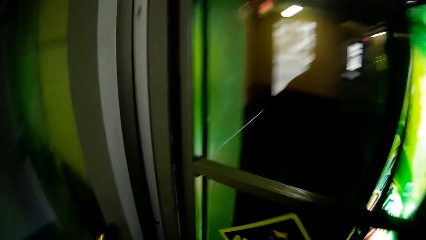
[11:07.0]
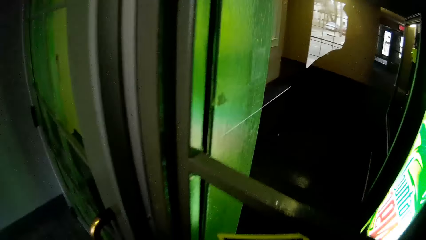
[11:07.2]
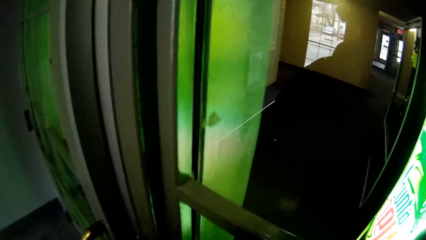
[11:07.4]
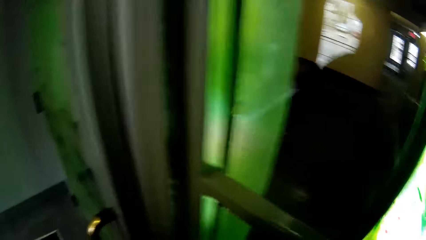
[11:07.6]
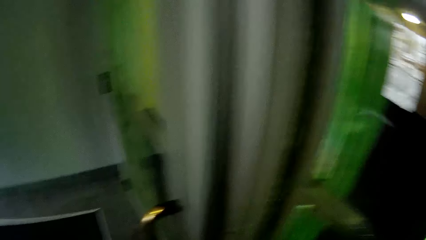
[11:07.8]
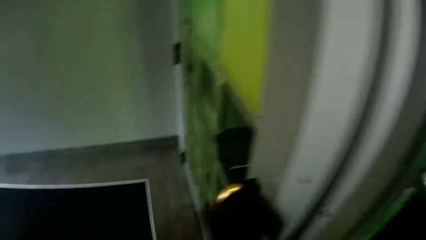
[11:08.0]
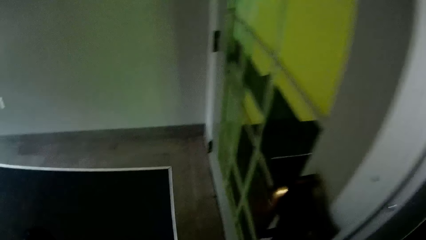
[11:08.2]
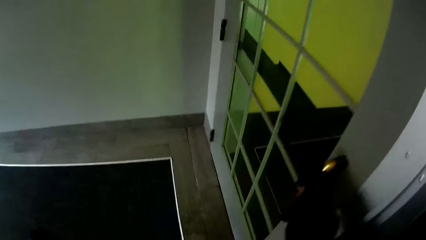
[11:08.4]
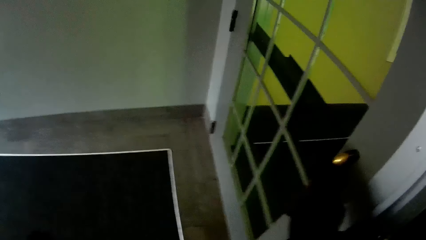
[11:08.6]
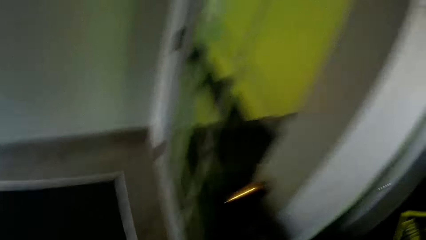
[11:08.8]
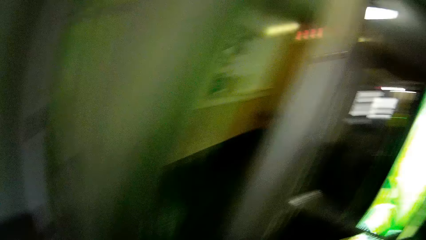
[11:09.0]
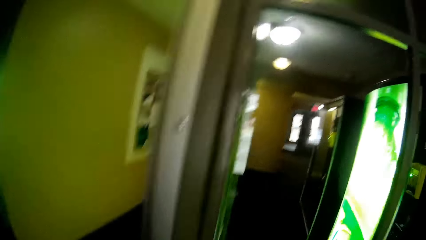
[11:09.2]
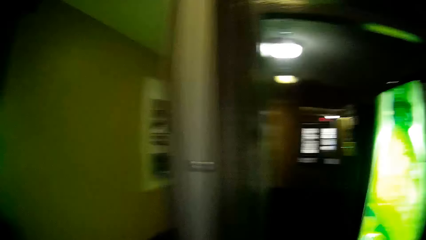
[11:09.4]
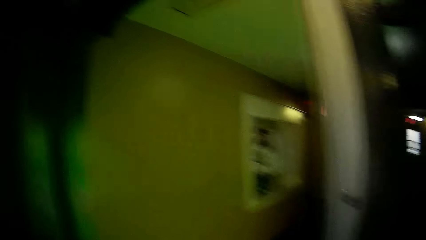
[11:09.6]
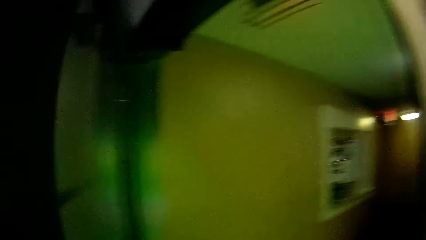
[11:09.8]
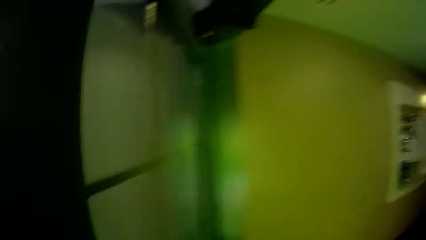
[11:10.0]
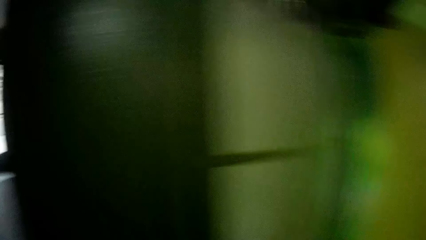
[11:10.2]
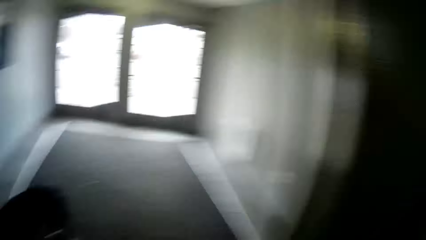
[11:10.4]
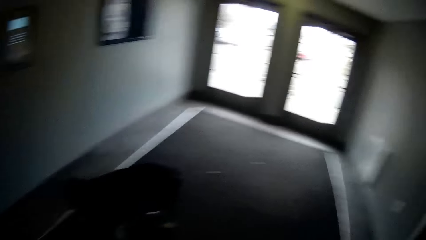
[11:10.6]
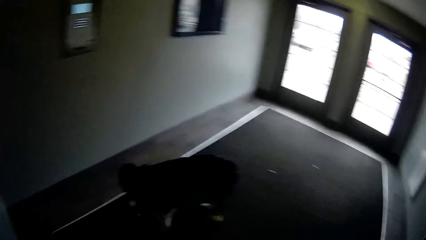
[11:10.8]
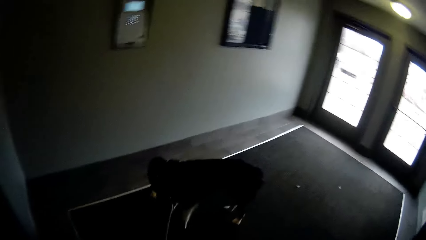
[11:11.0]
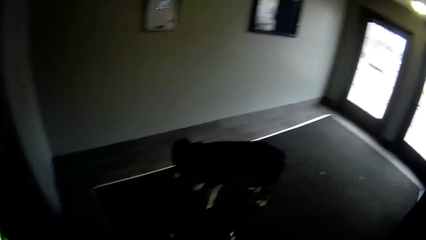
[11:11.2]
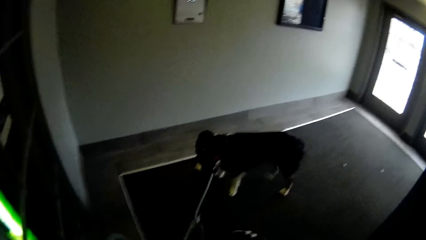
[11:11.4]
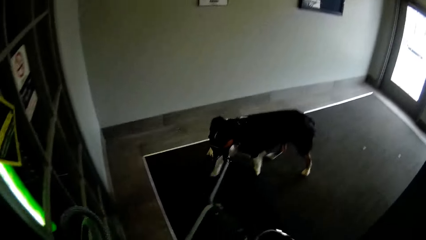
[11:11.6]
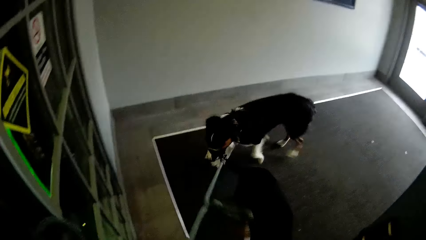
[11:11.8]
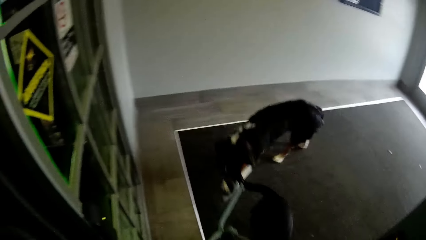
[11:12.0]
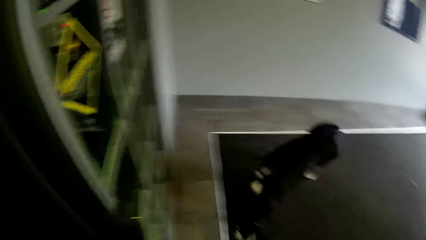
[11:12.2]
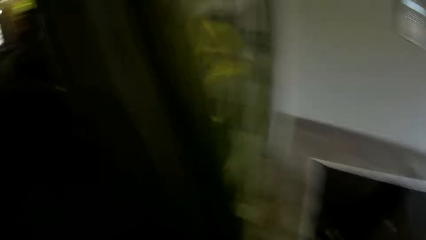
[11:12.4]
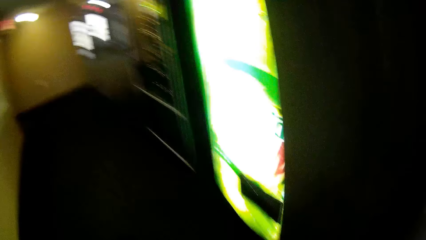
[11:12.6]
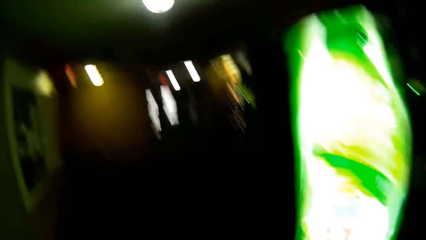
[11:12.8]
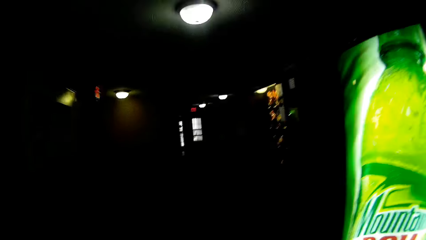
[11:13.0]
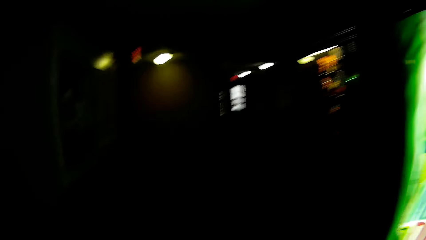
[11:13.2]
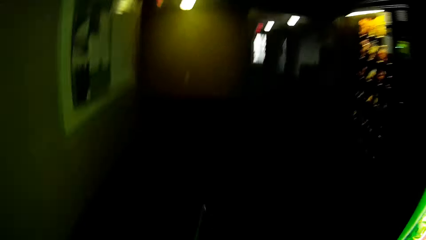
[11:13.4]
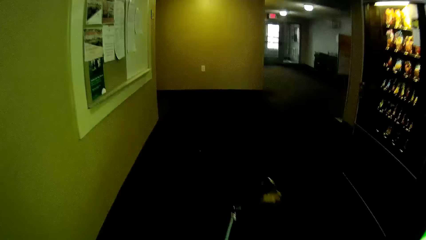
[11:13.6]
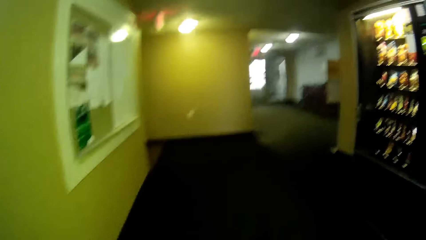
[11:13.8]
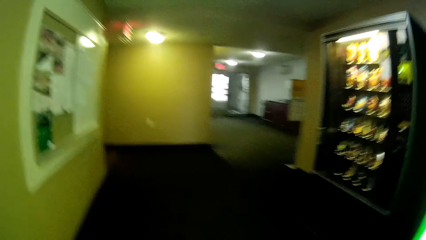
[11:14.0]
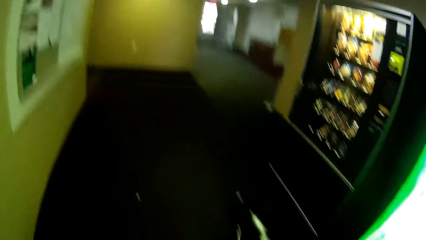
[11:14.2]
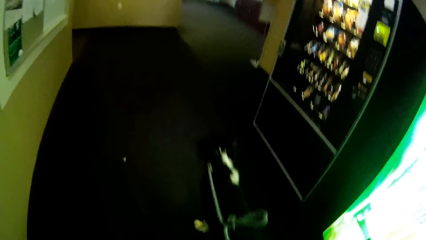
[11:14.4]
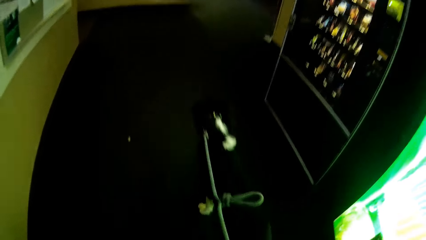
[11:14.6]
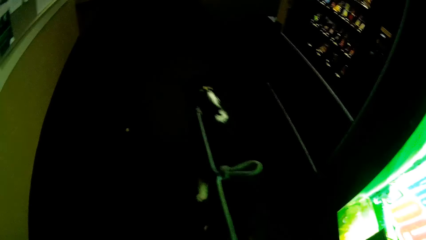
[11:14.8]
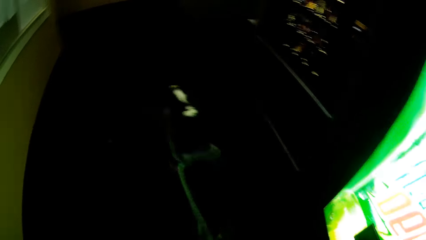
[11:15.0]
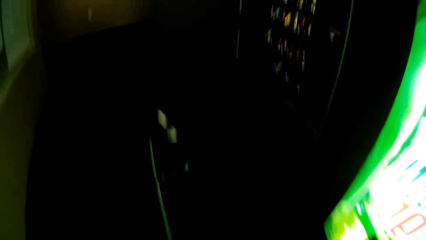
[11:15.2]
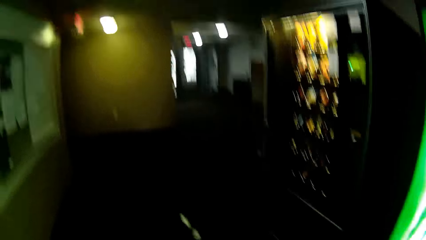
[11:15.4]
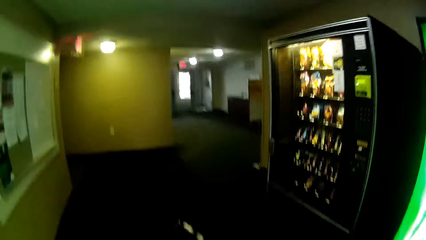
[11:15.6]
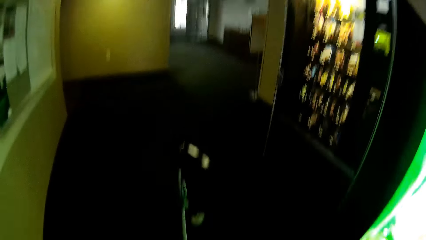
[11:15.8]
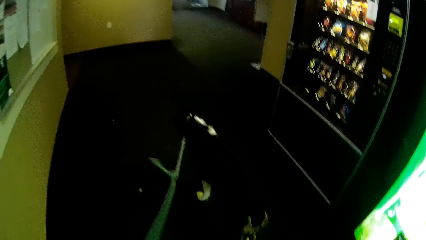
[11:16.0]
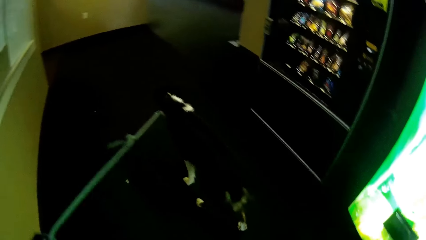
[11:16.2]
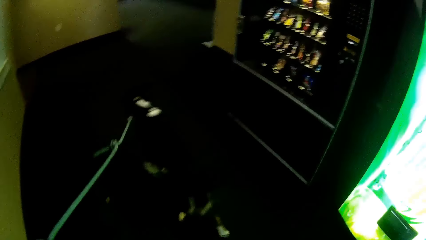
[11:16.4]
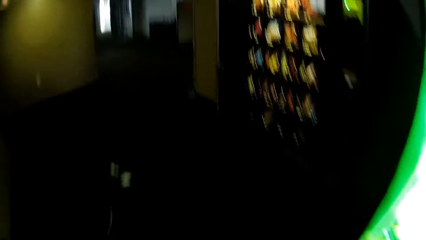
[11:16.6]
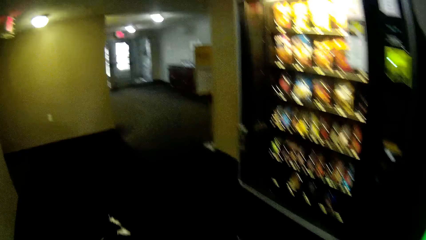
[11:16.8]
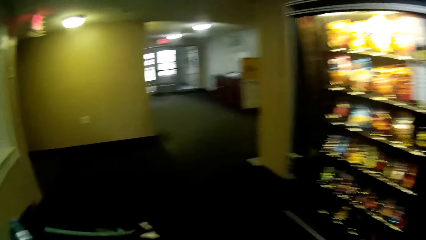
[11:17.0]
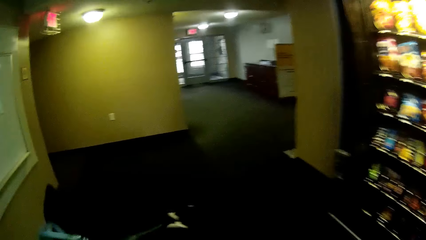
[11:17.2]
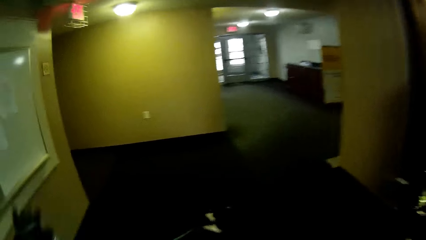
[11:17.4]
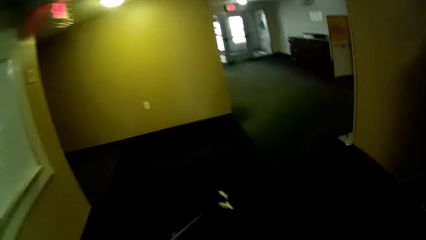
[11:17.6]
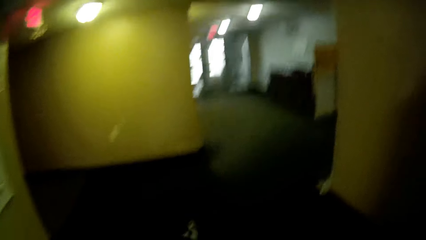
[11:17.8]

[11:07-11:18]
The camera wearer opens another door with her left hand. She looks at the dogs. The dog walks a bit. The other dog walks a bit. The camera wearer walks in the room.

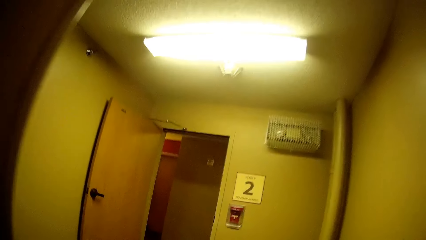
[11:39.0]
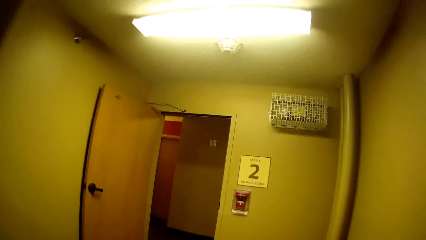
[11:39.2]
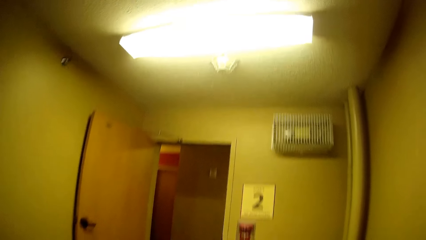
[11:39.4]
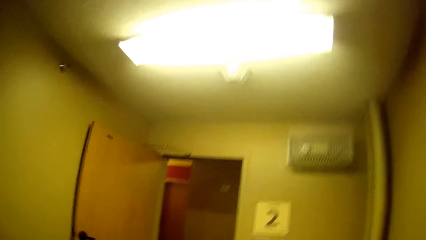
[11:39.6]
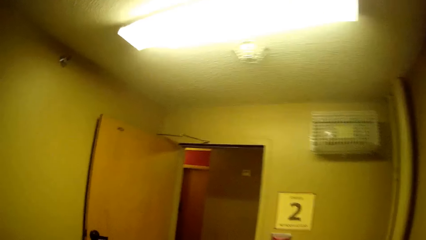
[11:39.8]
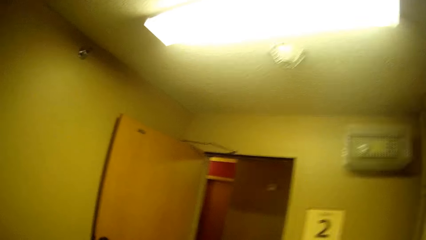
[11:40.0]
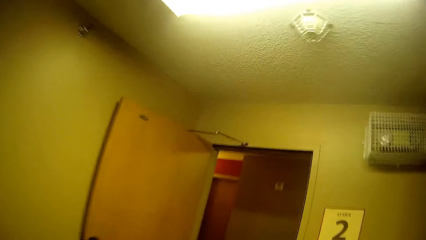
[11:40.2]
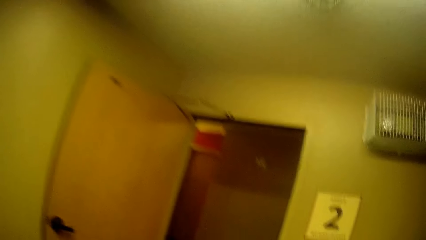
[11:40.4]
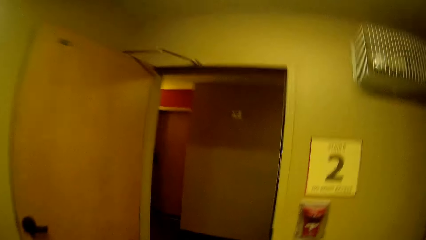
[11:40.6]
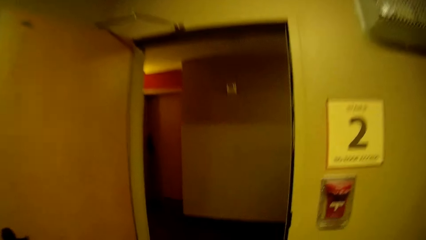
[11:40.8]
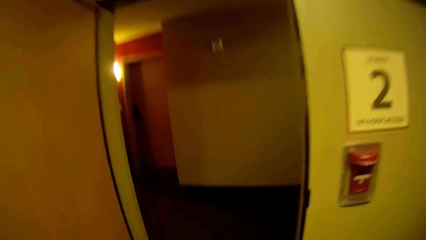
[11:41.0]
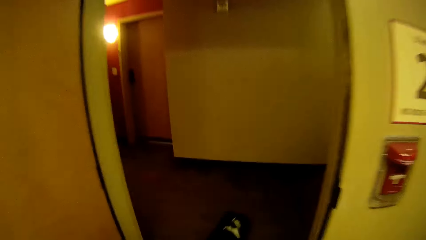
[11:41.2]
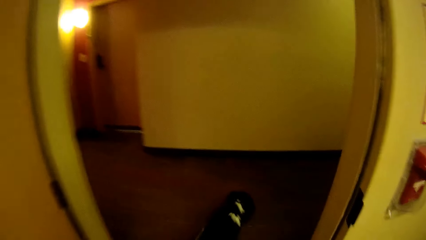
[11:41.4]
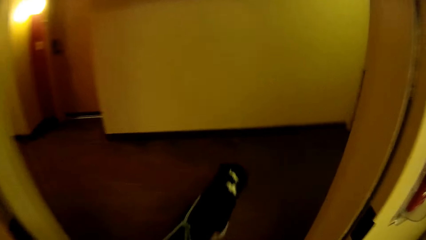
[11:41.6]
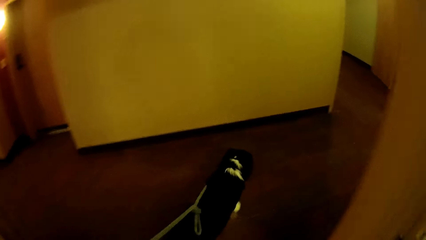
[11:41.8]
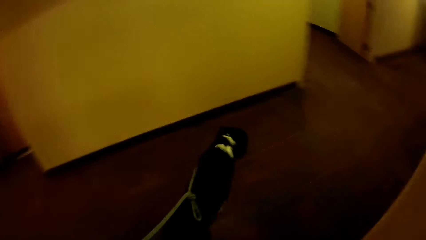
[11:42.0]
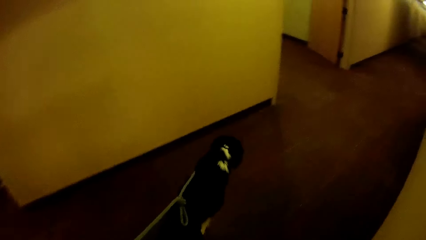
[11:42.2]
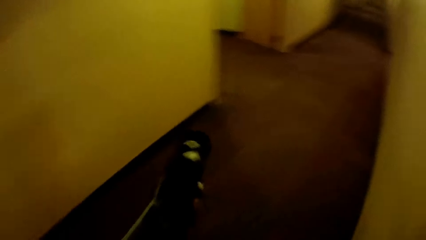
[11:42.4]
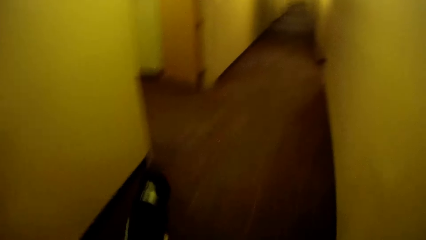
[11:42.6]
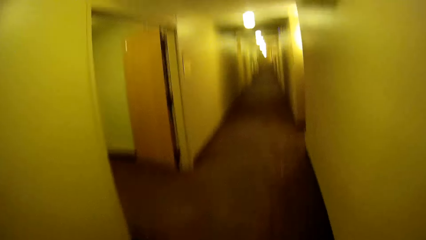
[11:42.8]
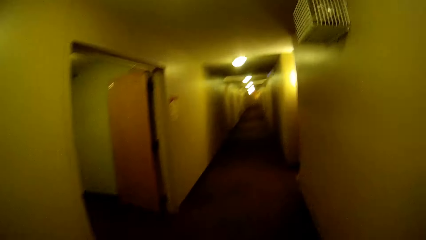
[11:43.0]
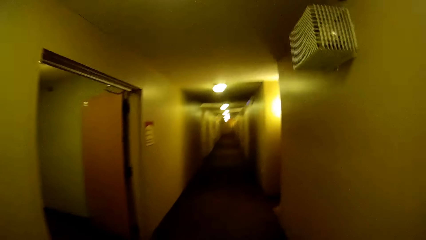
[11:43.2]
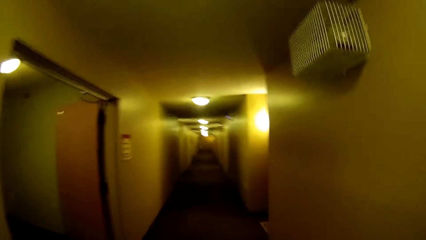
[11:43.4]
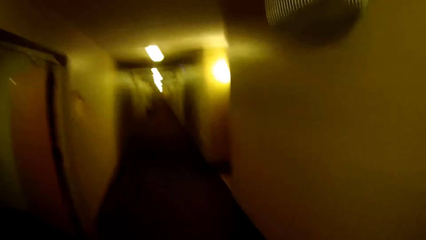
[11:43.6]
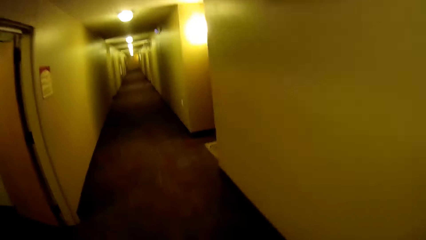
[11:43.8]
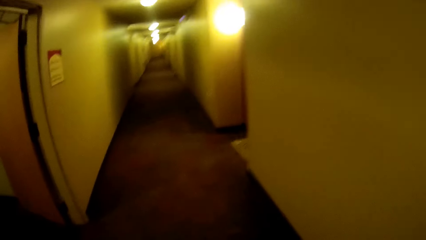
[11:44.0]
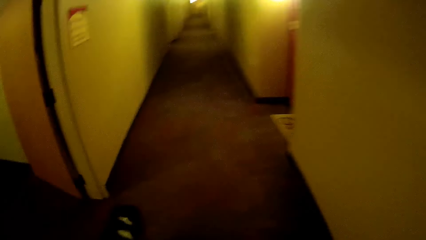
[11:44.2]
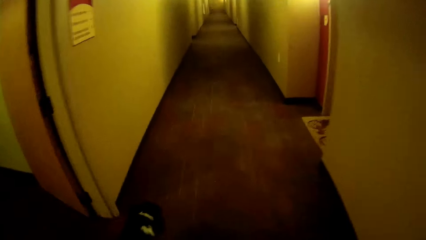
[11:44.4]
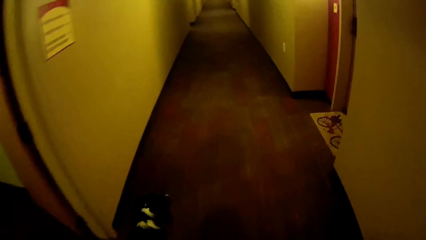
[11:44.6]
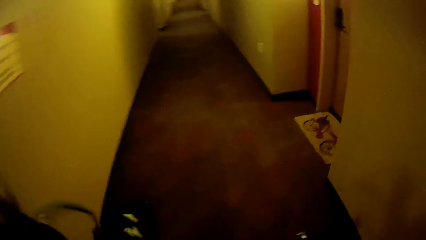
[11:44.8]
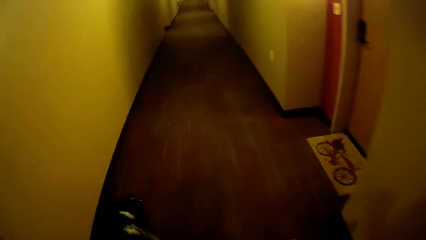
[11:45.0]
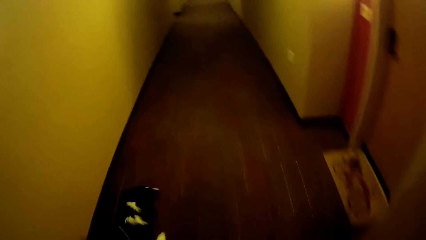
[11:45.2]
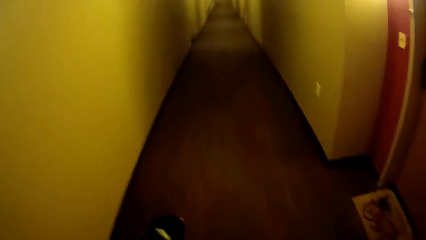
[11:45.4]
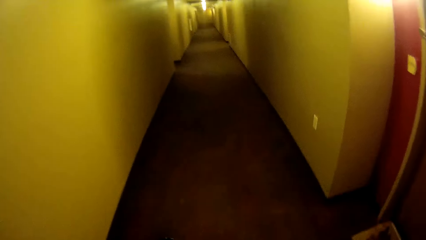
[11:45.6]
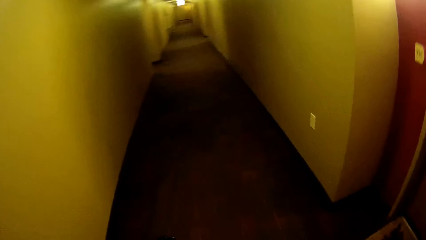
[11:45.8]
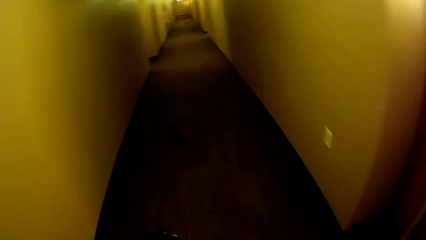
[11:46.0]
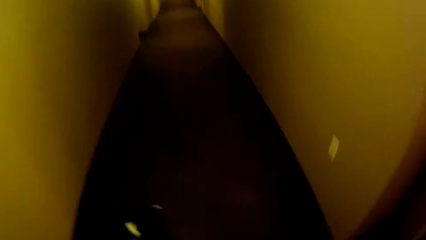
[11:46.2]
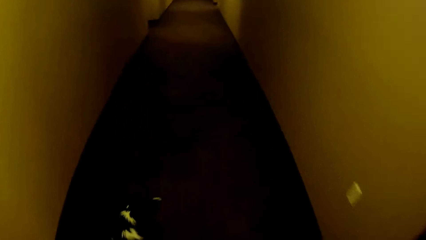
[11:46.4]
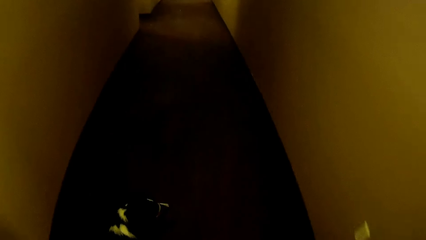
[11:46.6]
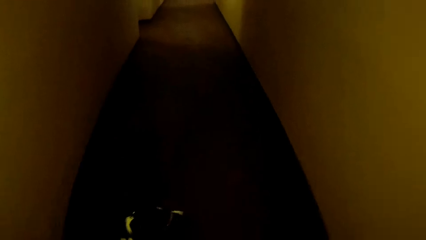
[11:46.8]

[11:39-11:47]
A dog walks a bit. Another dog walks a bit. The camera wearer walks through the door. They walk in the corridor.
